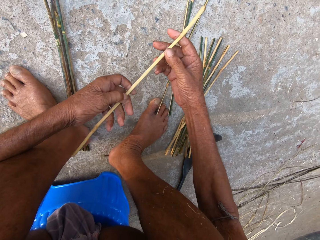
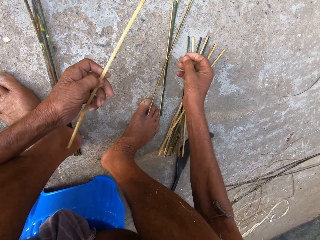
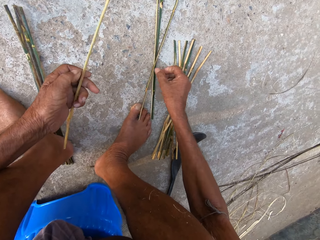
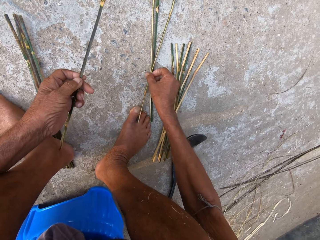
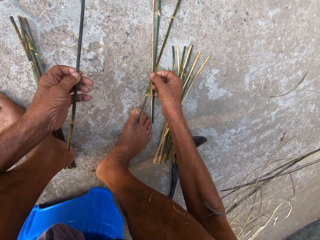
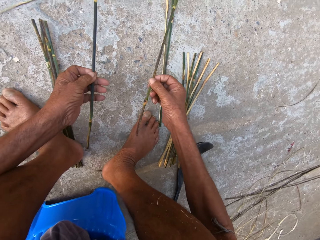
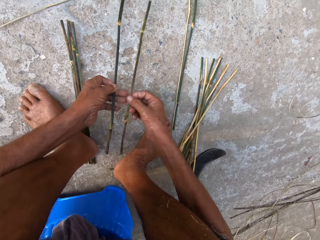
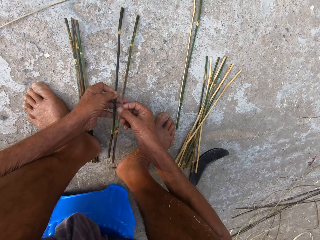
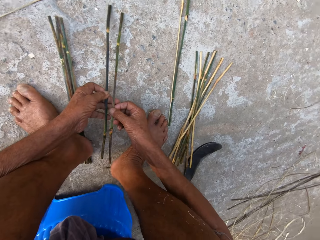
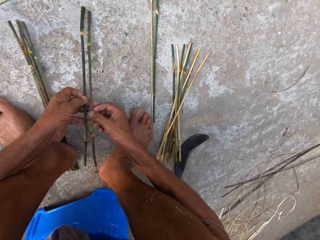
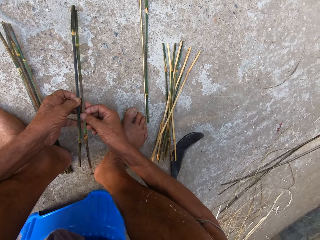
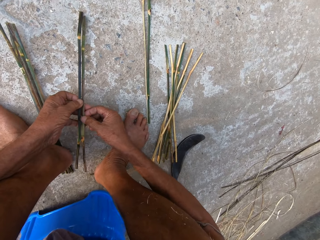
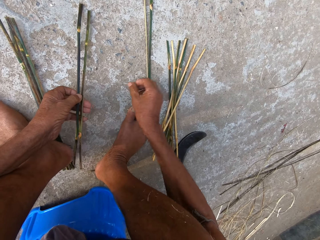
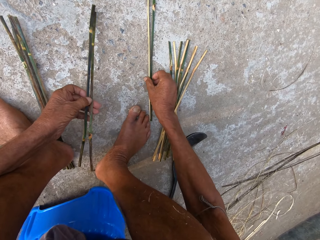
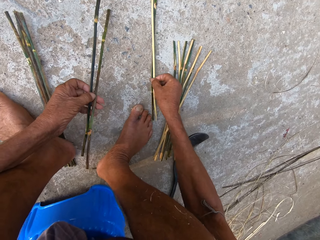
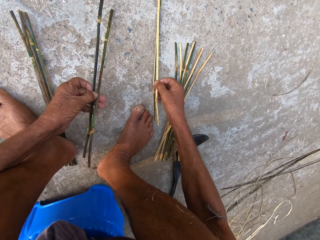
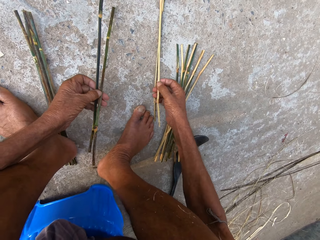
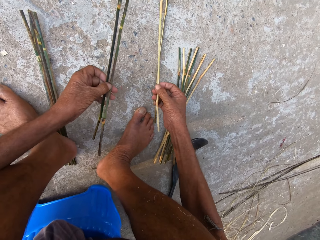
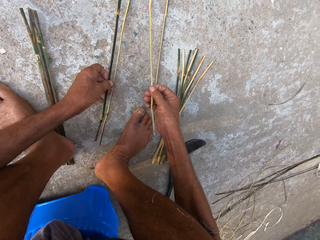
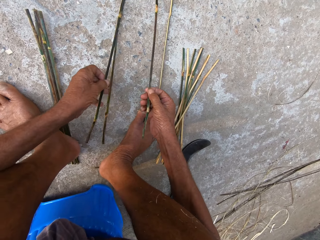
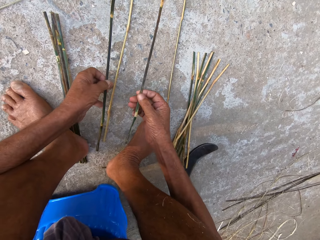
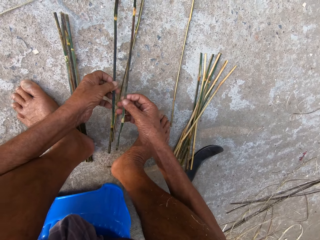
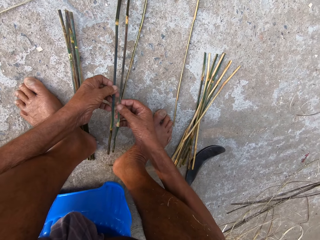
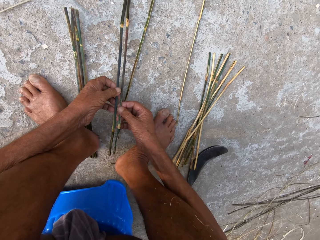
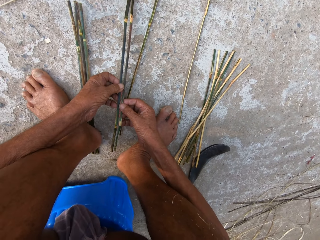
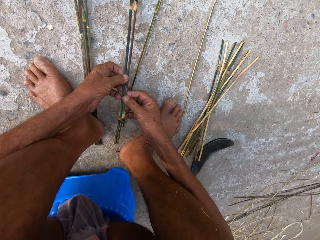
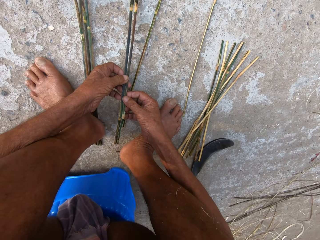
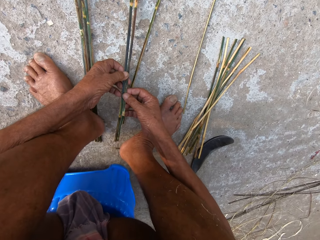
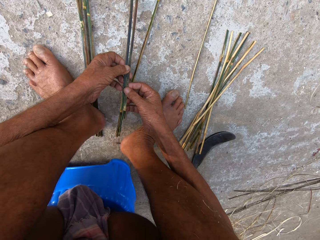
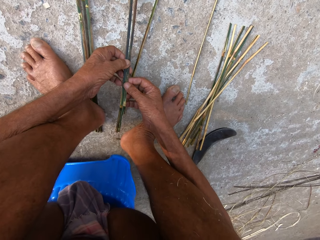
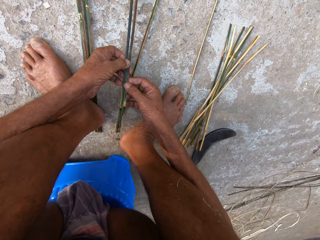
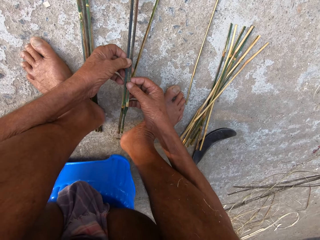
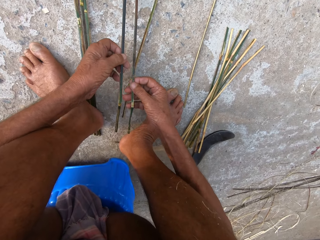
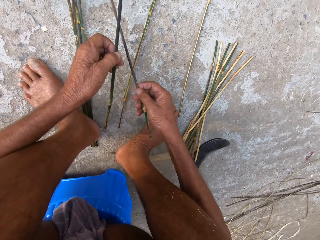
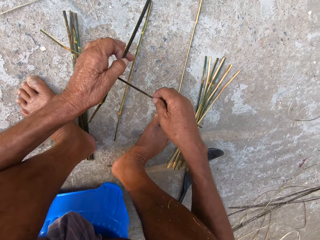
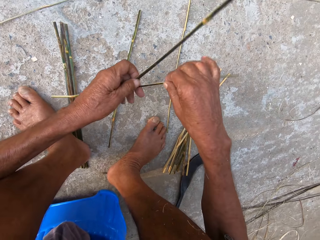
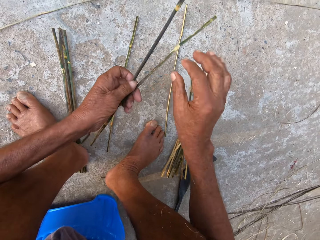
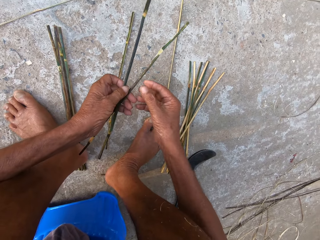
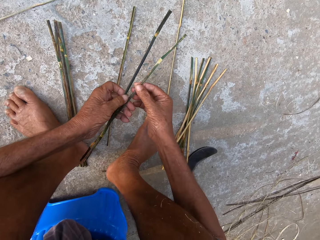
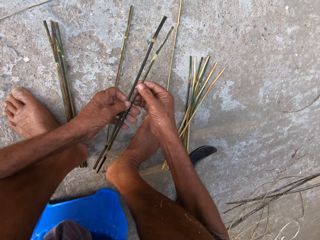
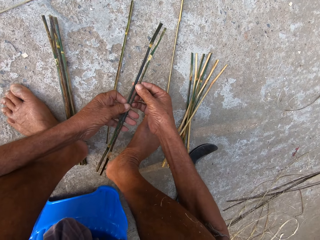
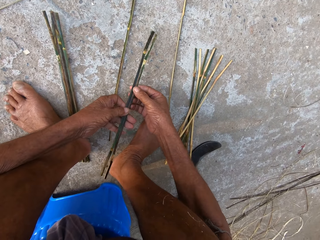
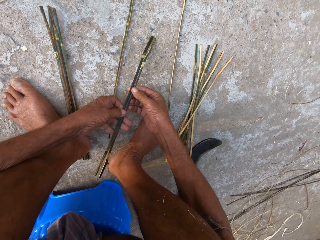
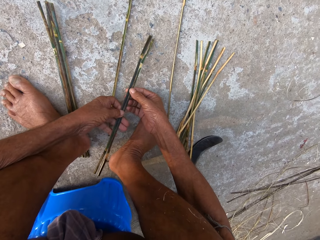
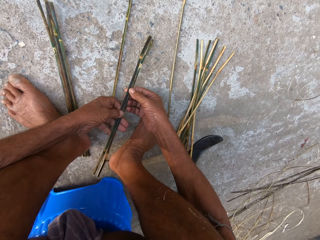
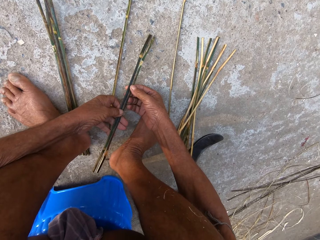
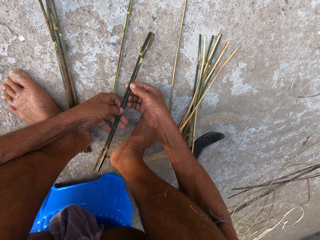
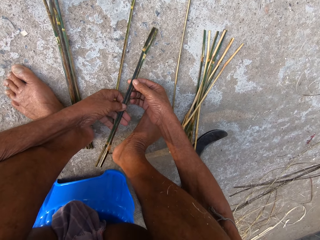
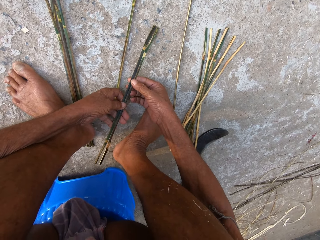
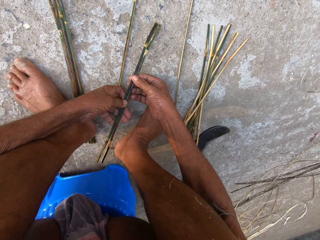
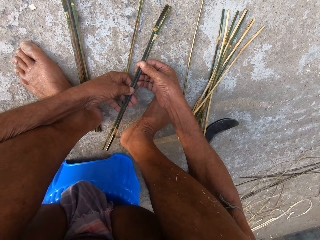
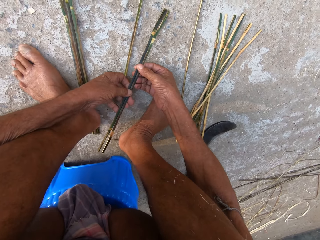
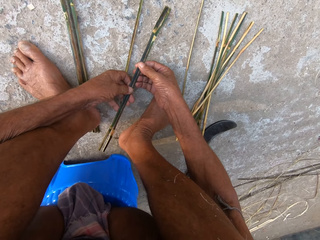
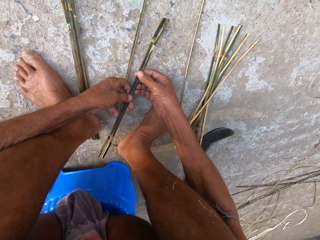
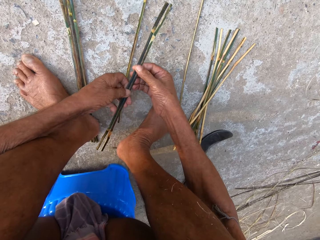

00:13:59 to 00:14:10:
The camera wearer samples a stick. He picks the stick from the ground with his right hand. He passes the stick from his right hand to his left hand. He picks another stick from the ground with his right hand. He drops the stick on the ground with his left hand. He samples the sticks. He passes the stick from his right hand to his left hand. He turns over the stick.

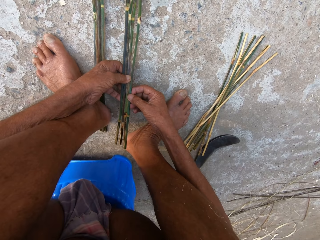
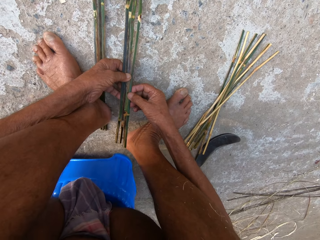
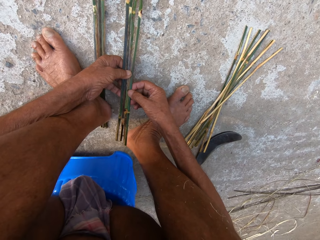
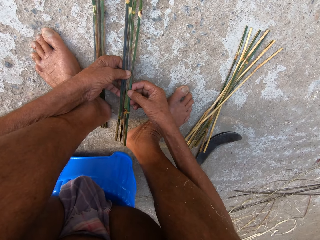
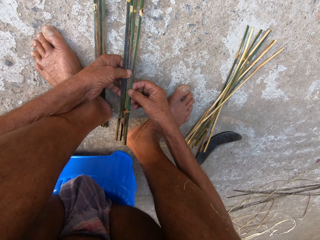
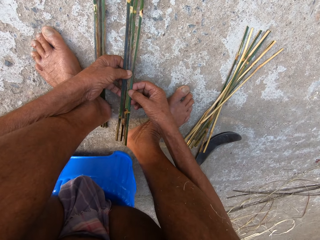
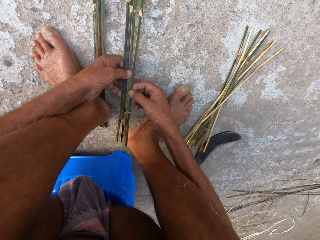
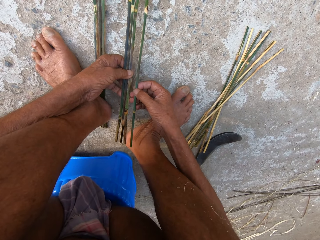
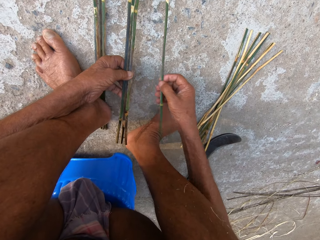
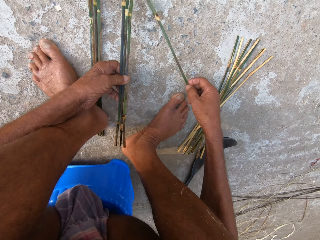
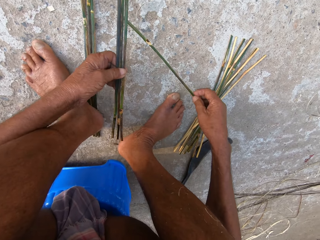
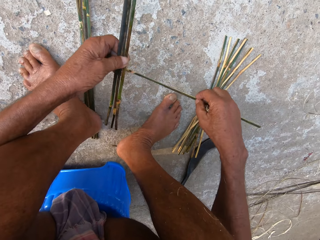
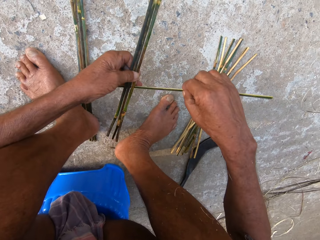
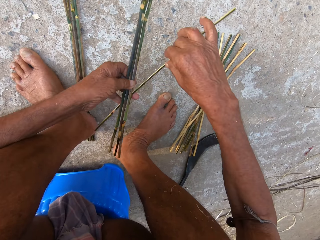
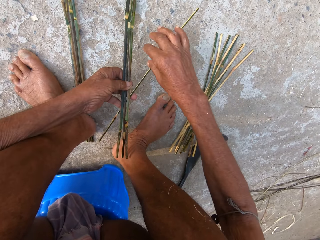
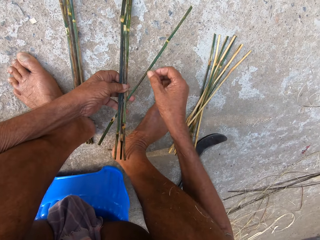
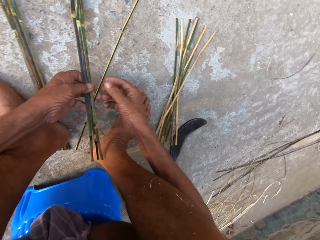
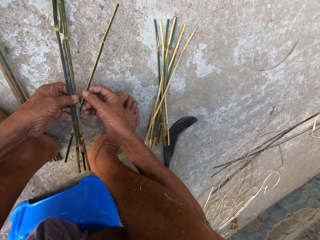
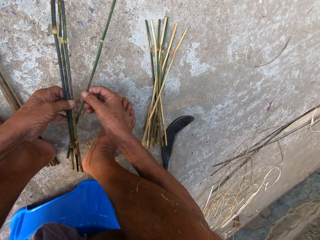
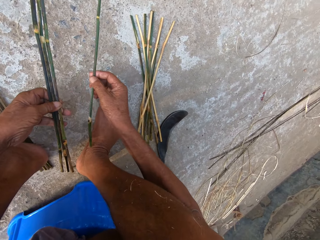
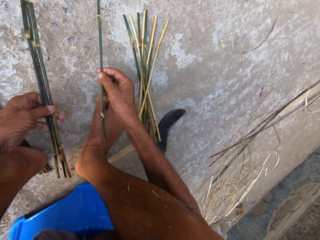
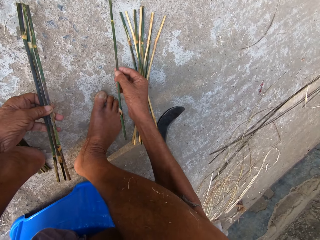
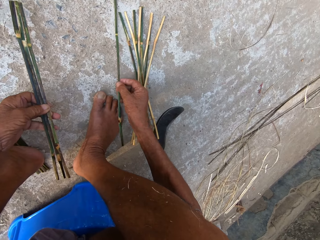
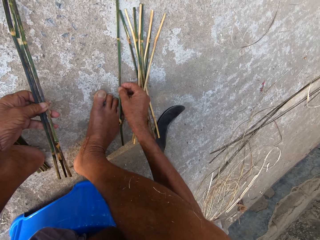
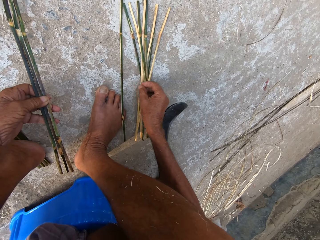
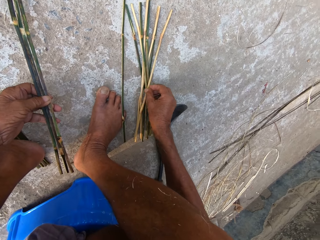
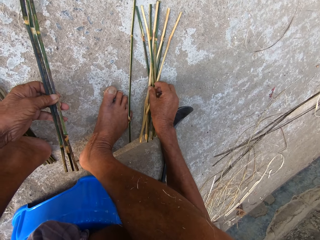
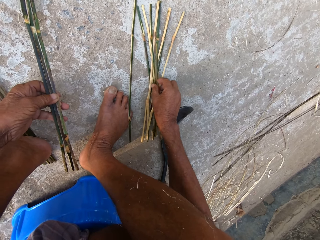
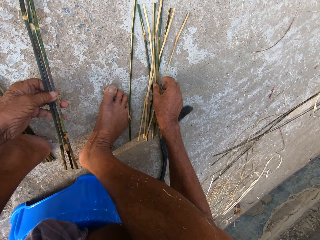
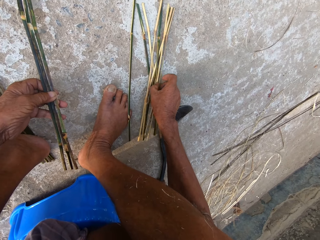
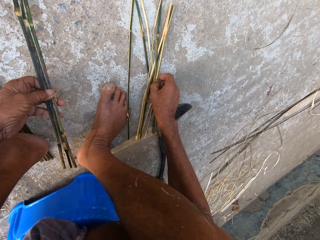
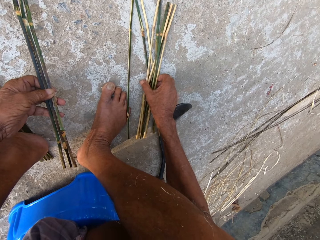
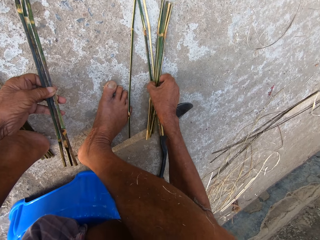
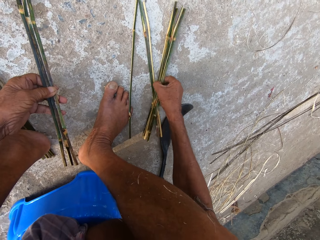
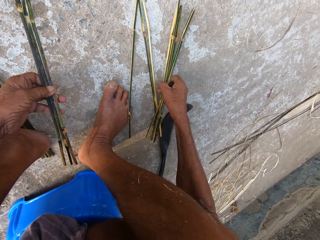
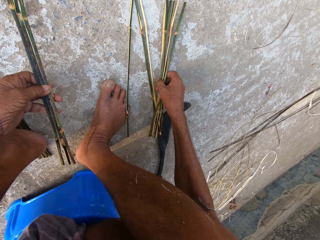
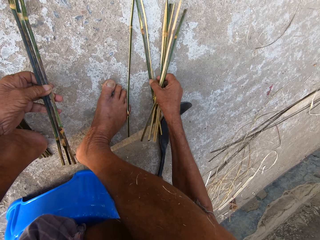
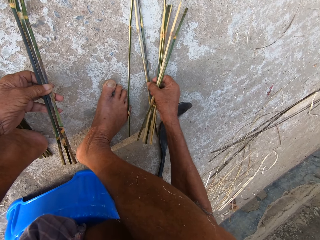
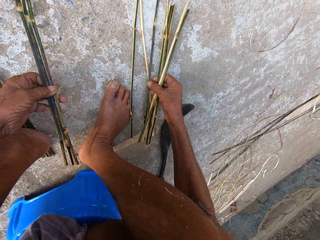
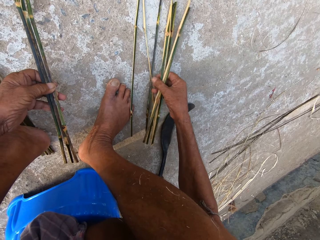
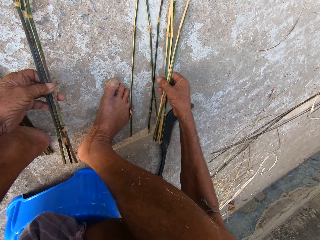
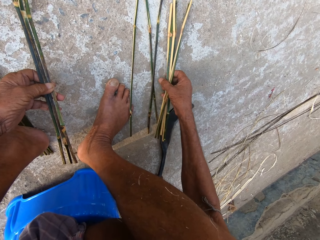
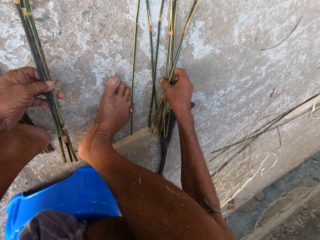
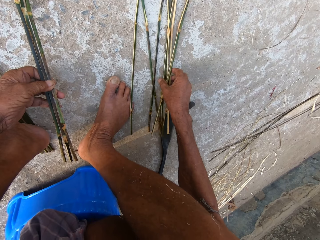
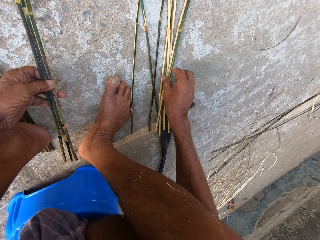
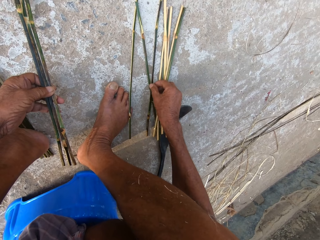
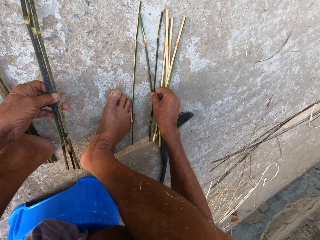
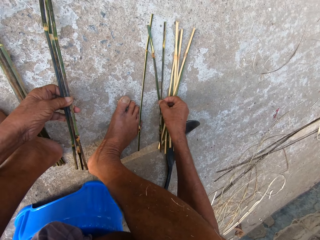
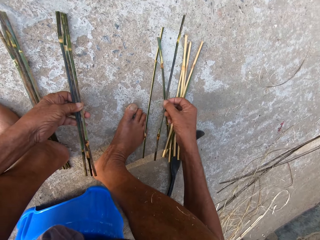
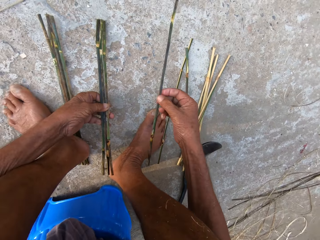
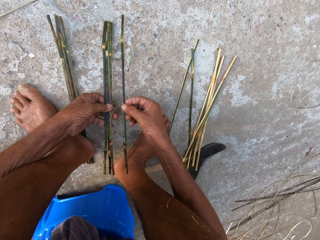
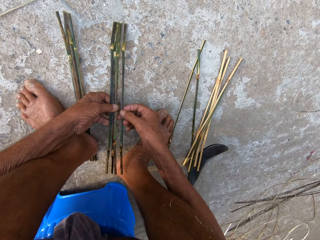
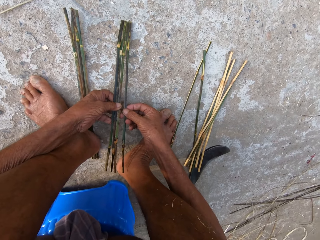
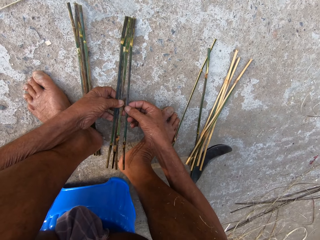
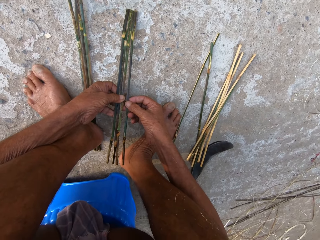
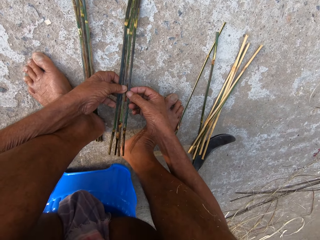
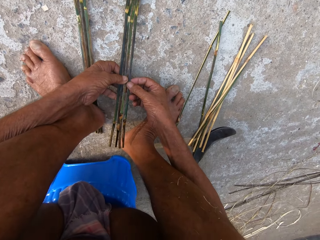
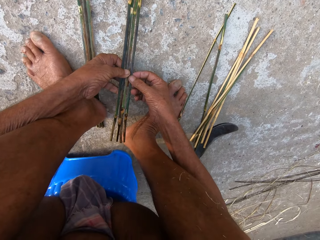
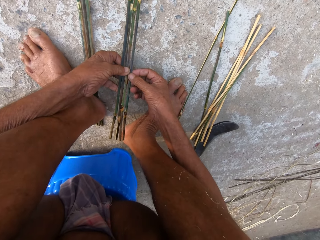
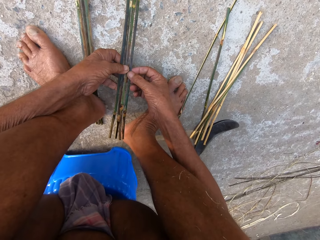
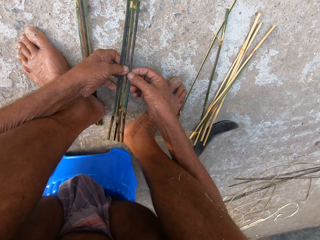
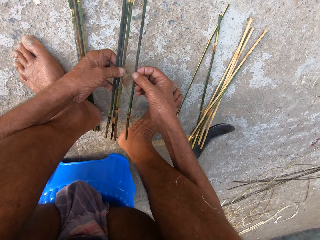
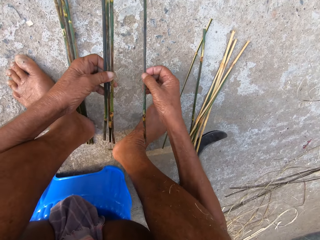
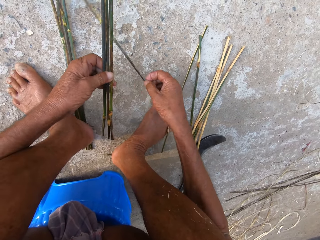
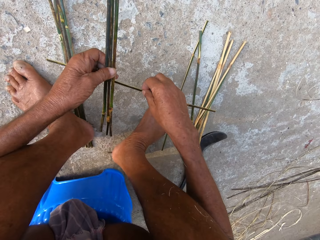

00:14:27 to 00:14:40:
The camera wearer samples the sticks. He turns a stick over. He drops the stick on the ground with his right hand. He picks sticks from the ground with his right hand. He drops the sticks on the ground with his right hand. He picks a stick from the ground with his right hand. He holds the sticks together.
